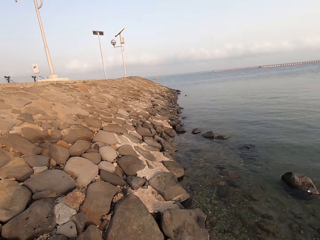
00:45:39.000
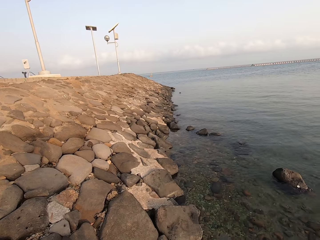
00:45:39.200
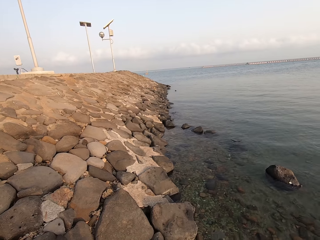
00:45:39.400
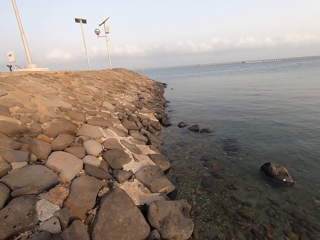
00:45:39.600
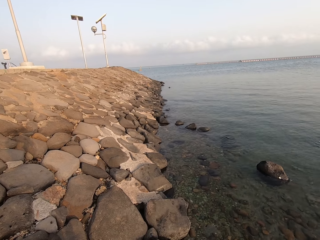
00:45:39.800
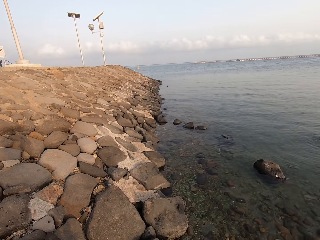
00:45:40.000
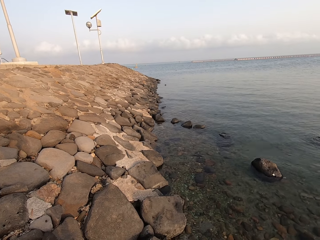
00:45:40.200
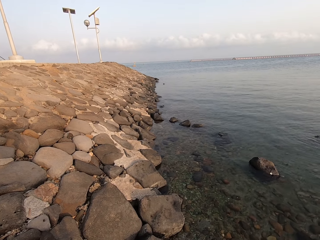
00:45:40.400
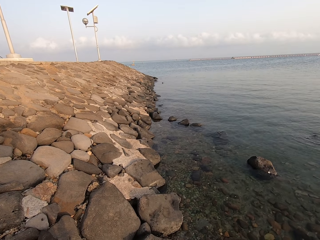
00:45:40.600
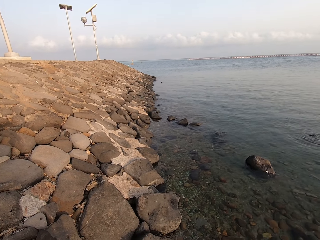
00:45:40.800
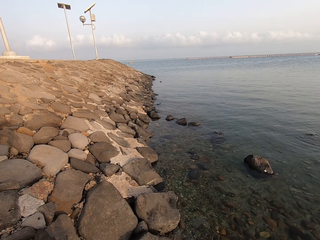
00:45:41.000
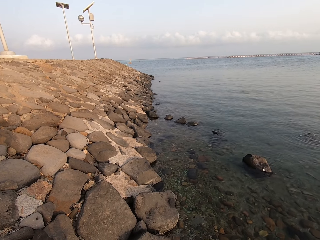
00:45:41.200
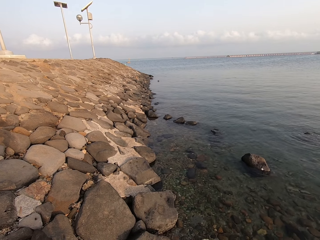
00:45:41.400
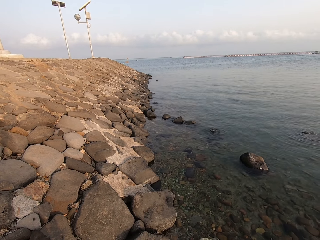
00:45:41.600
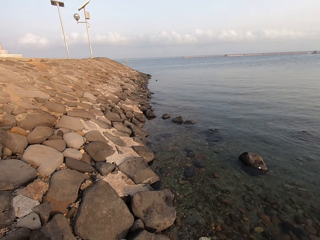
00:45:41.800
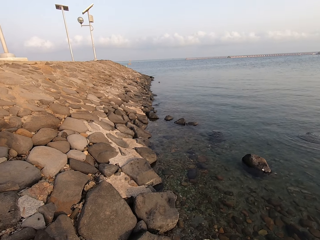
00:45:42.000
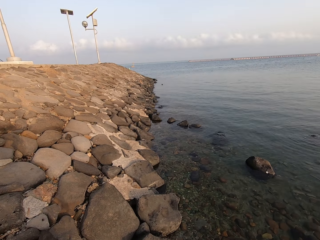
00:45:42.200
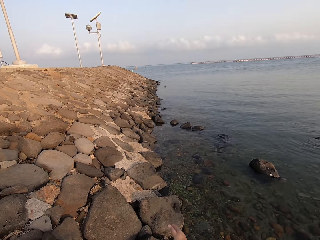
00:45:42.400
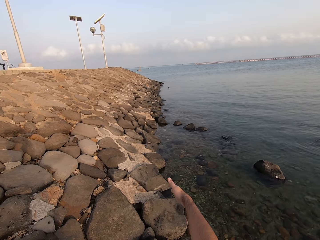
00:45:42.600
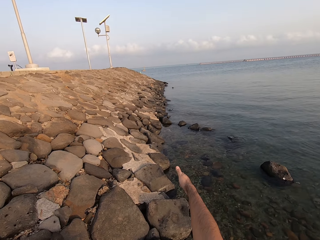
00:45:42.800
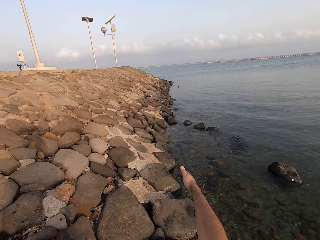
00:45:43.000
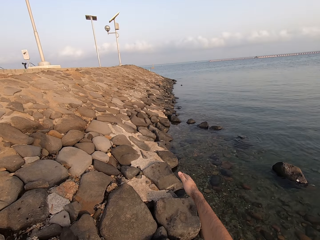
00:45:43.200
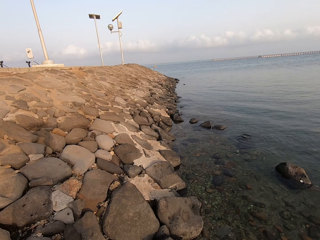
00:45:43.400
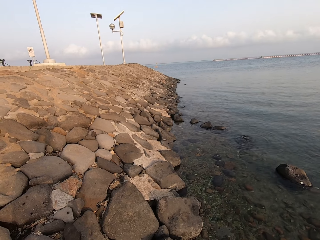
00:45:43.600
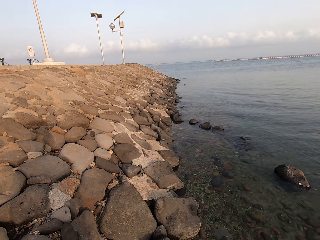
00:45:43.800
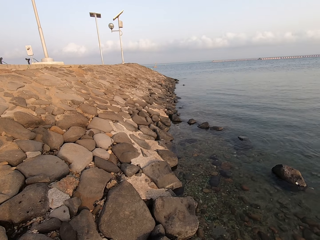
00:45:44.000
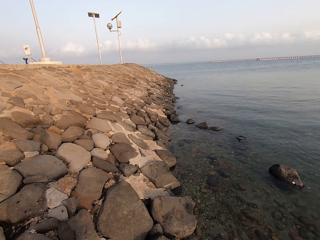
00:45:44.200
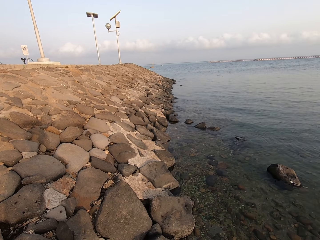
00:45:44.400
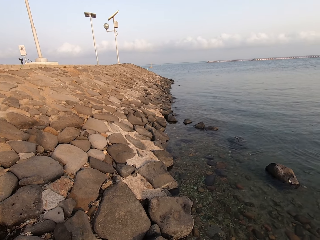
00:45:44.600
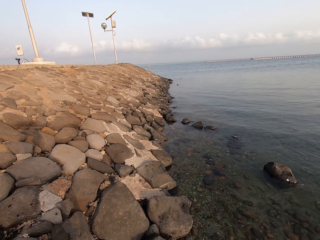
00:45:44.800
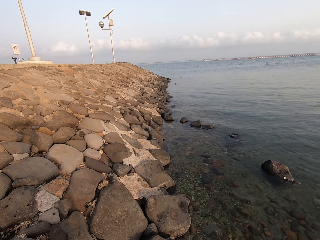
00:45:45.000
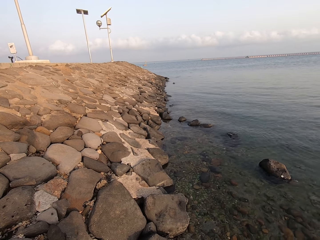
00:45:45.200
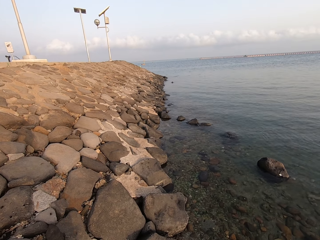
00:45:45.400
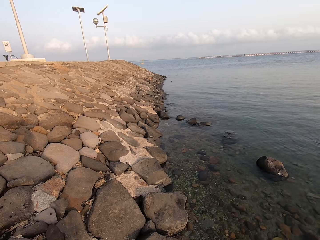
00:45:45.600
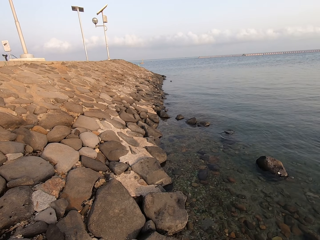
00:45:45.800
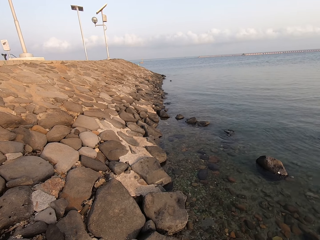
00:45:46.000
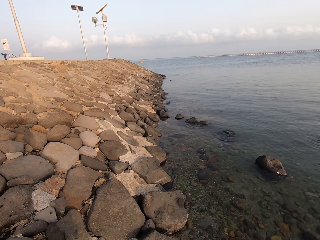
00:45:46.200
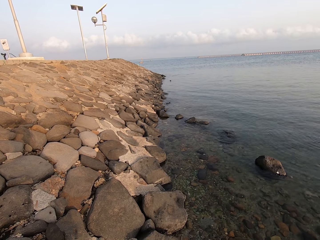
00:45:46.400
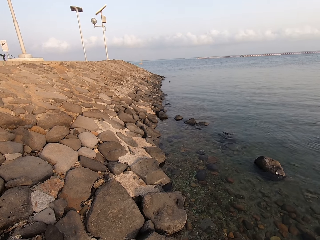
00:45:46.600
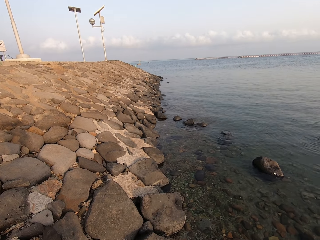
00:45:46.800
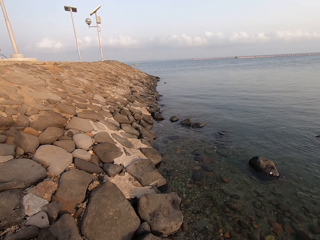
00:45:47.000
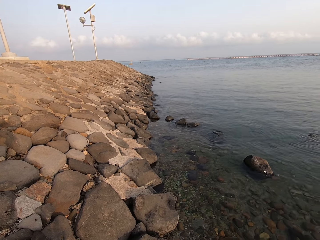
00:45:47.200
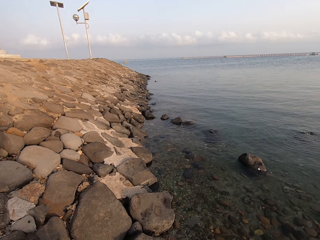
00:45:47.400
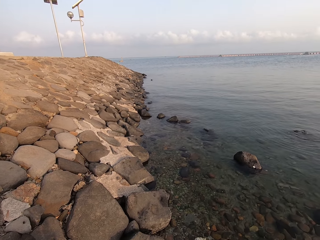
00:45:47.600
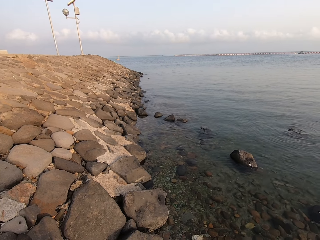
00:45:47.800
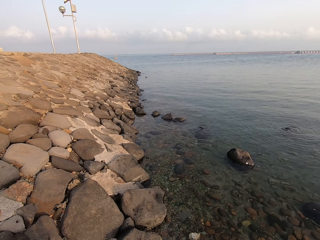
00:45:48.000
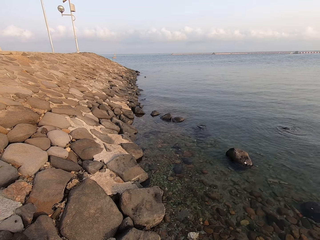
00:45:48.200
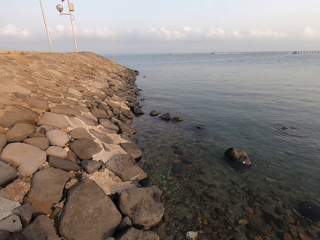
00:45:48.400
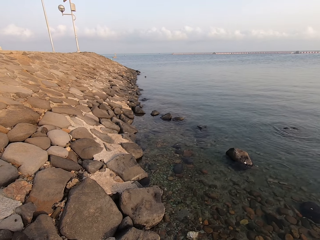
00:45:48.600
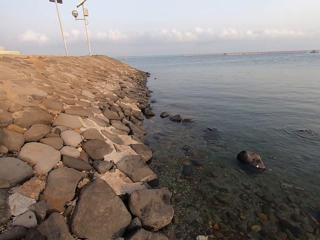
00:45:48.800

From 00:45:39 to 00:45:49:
The camera wearer talks to a man. He stretches his hand.

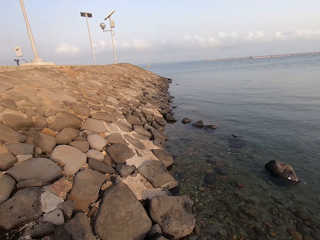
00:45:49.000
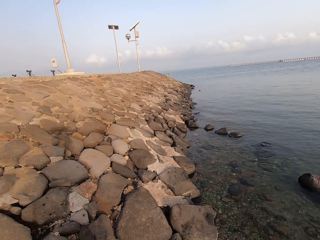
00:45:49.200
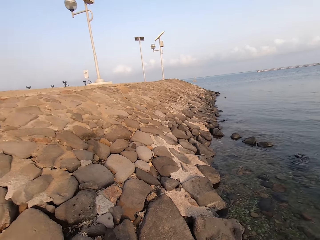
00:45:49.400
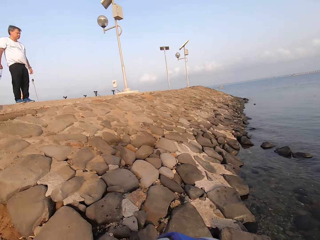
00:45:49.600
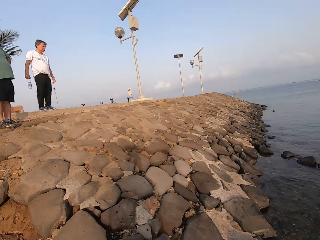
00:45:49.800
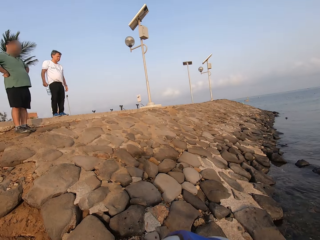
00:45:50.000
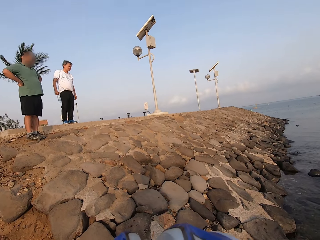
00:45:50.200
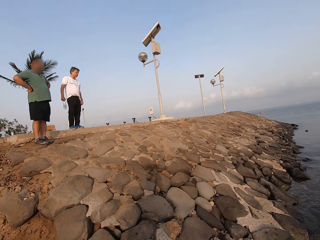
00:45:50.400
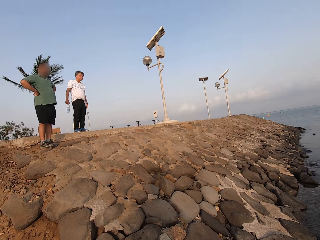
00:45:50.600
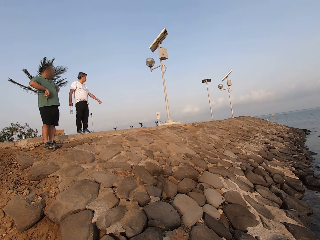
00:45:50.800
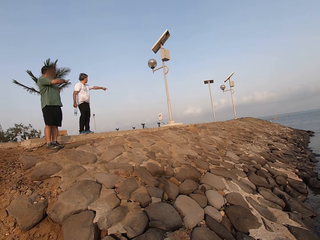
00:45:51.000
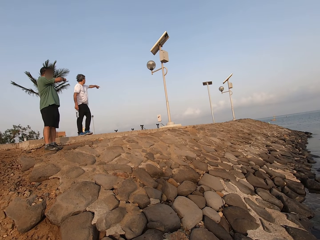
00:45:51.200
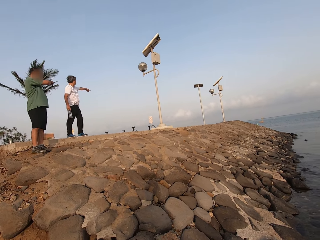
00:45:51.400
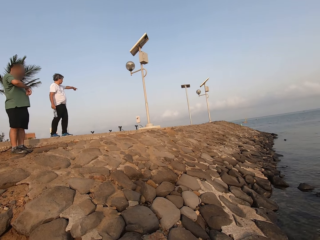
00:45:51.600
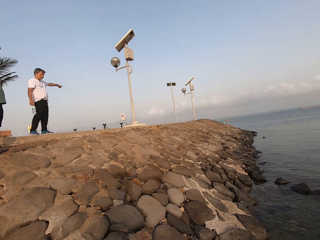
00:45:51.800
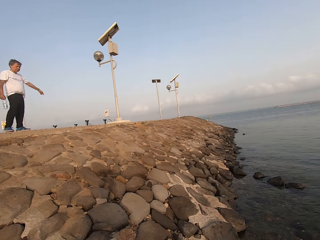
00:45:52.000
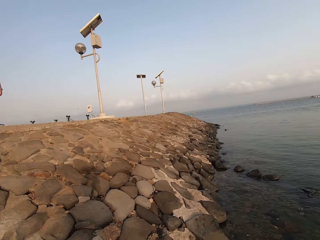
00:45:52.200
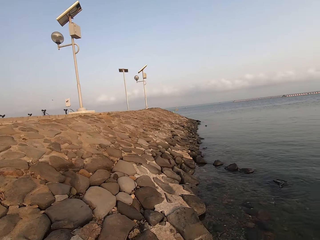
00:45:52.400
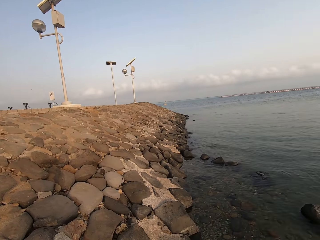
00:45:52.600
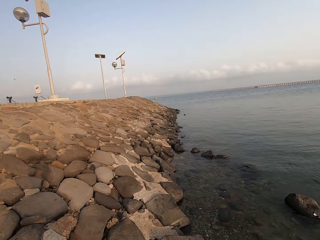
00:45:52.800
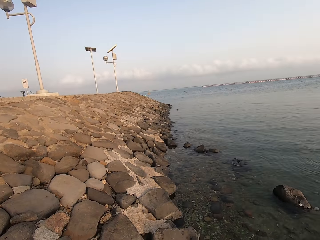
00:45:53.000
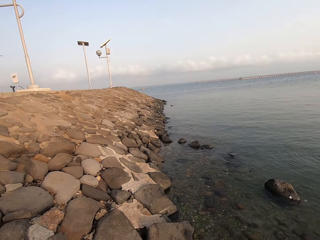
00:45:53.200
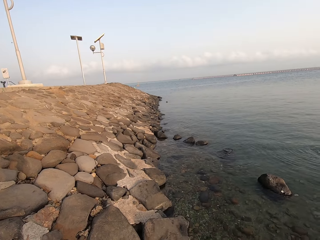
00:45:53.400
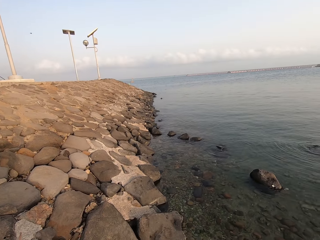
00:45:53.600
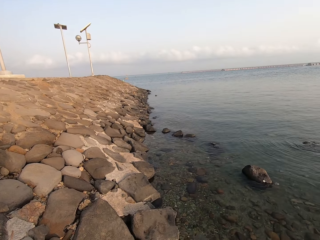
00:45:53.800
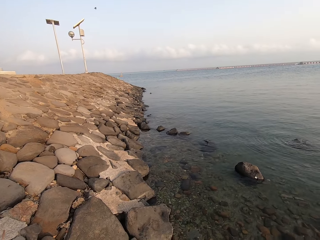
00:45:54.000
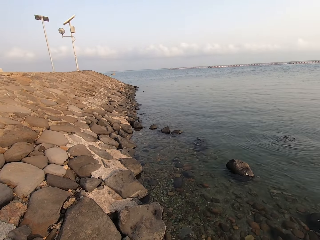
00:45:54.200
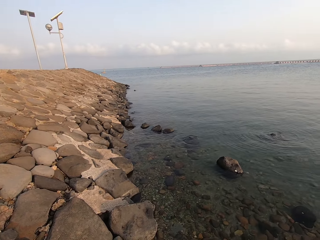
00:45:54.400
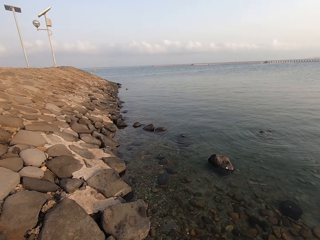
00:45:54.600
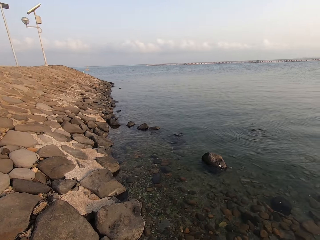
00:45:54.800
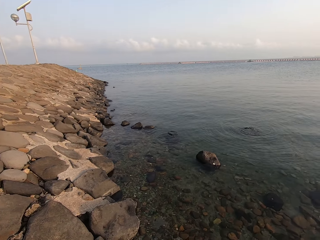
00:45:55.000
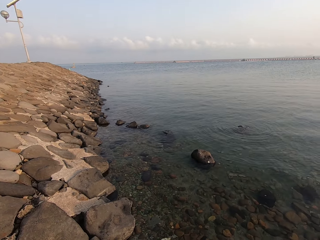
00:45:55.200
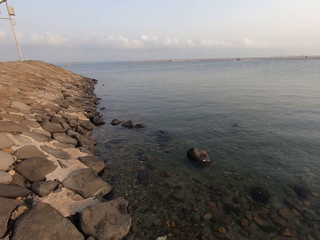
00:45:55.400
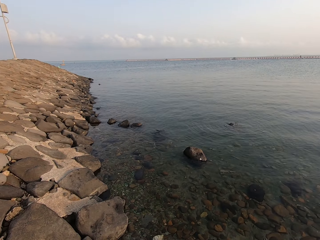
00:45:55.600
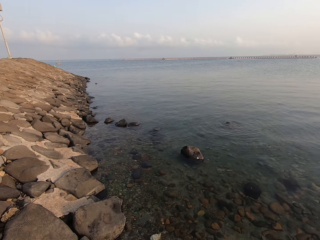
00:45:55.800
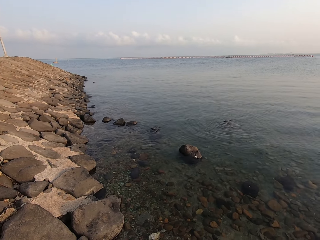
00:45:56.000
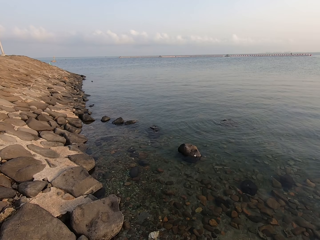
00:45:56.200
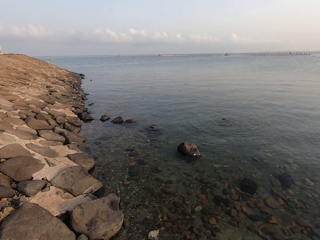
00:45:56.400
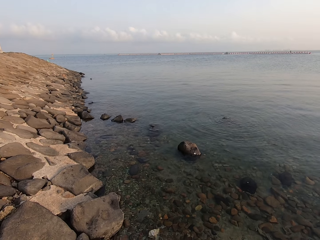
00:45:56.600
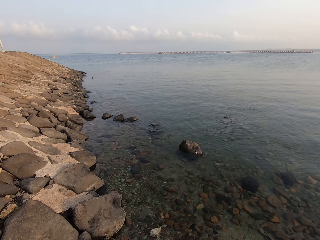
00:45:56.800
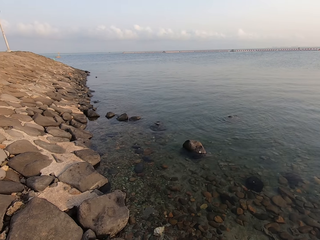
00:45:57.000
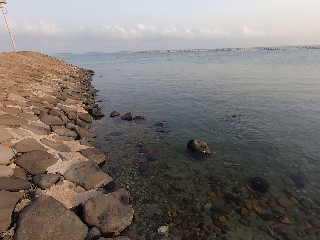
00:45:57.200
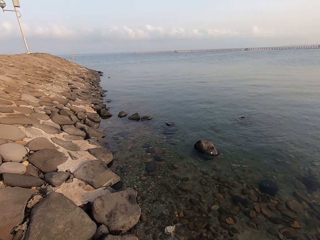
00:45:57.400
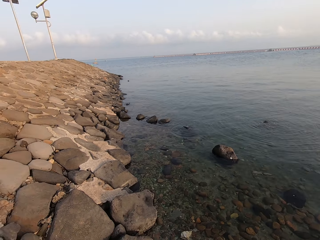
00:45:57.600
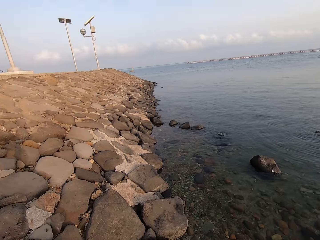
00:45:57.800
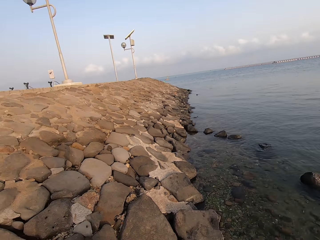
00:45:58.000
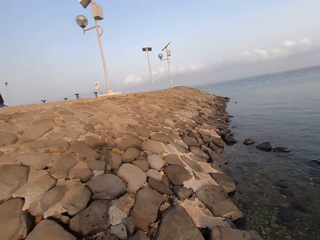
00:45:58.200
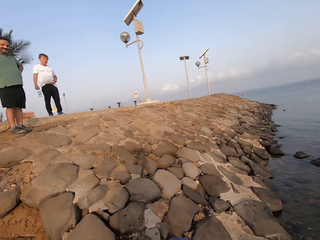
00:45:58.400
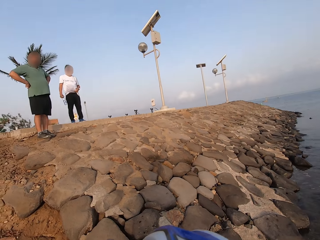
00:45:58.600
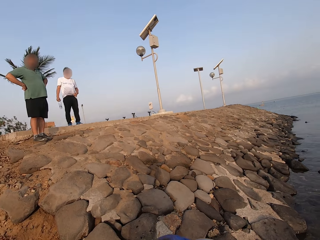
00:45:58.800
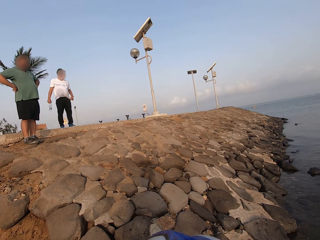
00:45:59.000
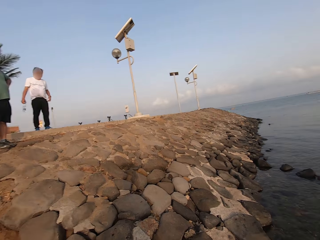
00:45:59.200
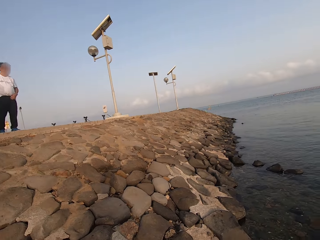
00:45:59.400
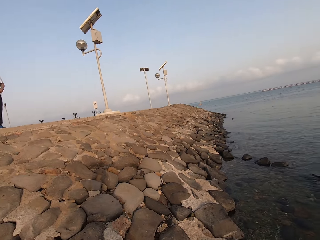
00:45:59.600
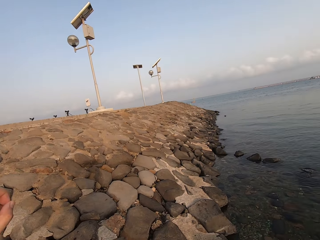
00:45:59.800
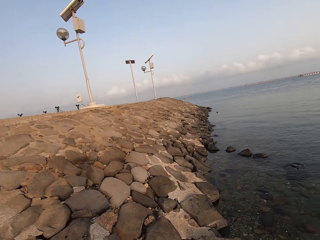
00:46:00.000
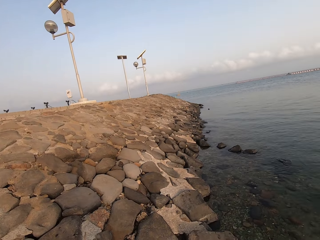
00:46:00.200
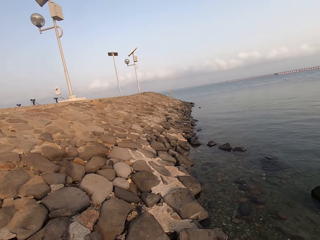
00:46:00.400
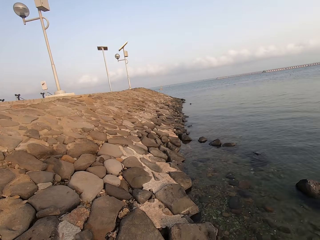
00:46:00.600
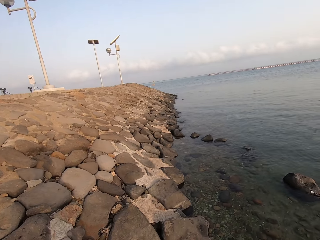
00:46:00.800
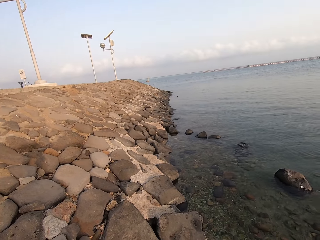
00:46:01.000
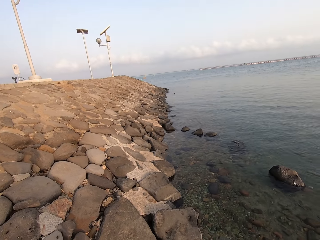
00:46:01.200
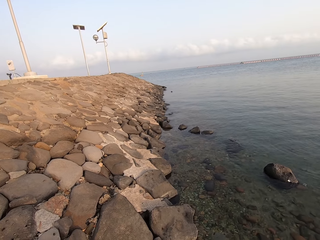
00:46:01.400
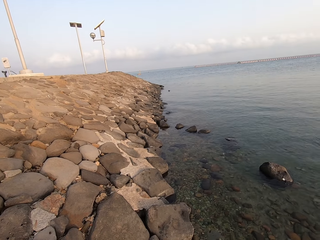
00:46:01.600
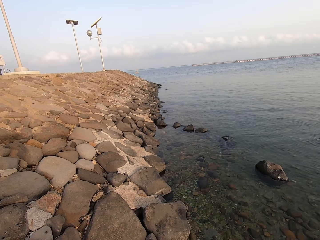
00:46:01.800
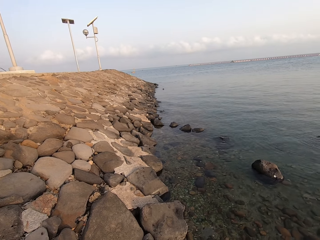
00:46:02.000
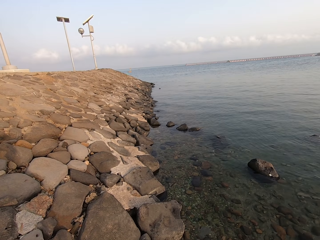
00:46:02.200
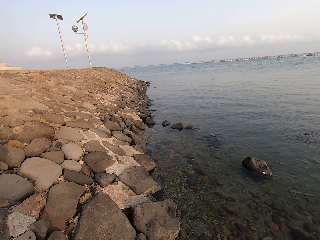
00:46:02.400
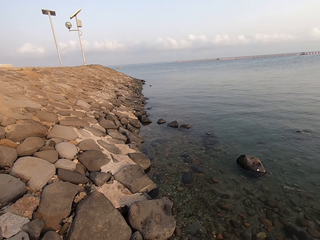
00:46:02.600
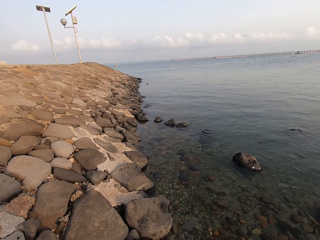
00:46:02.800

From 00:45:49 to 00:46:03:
The camera wearer looks around. He interacts with a man and another man. He looks around. He moves his hand.
